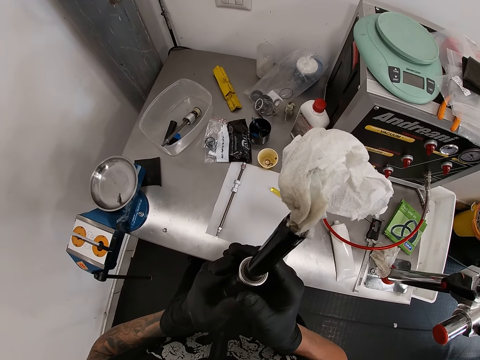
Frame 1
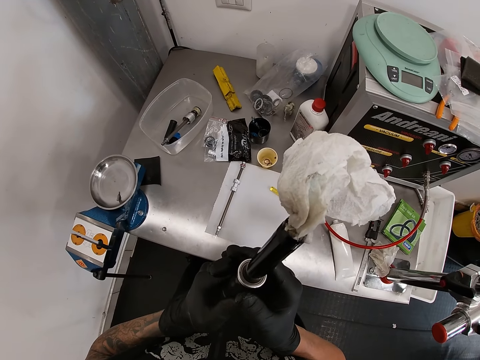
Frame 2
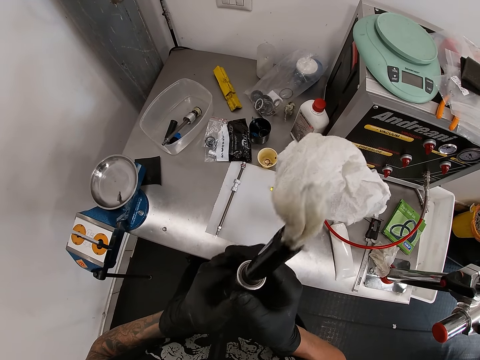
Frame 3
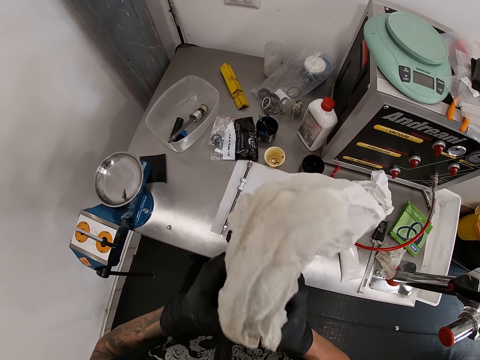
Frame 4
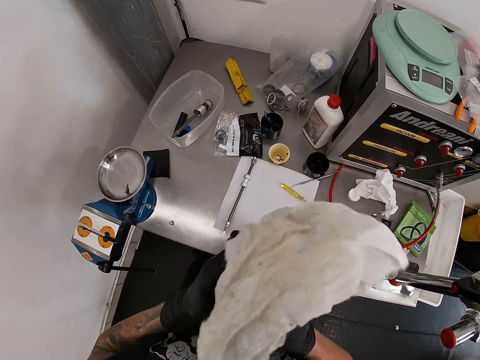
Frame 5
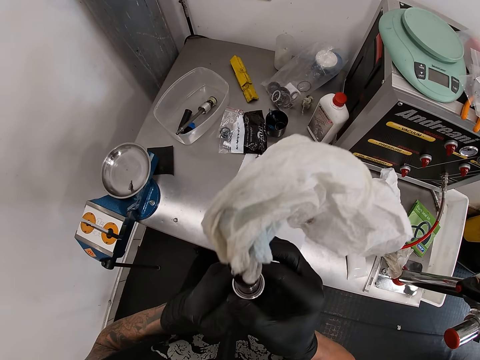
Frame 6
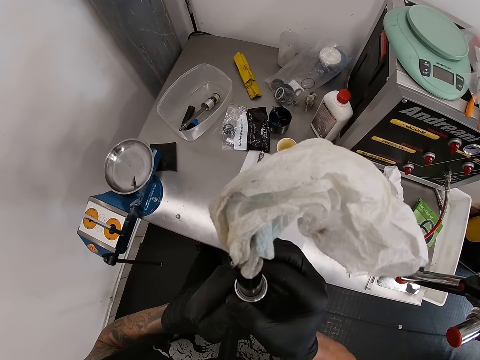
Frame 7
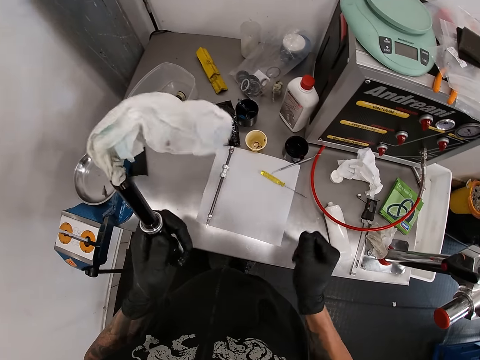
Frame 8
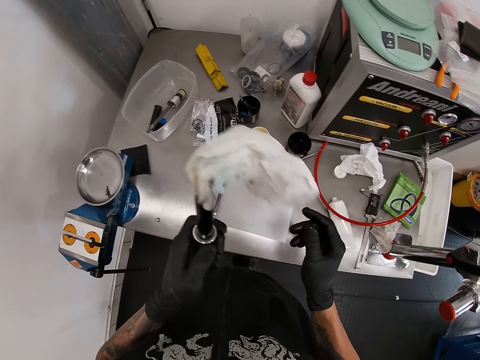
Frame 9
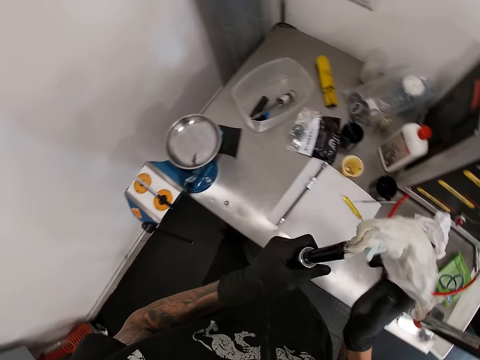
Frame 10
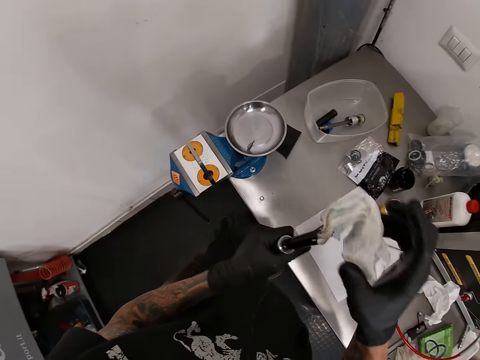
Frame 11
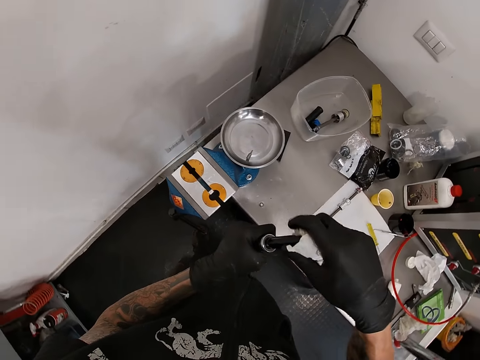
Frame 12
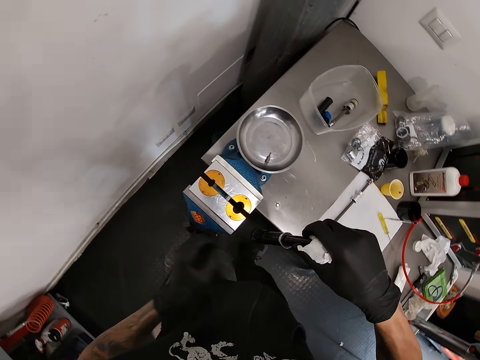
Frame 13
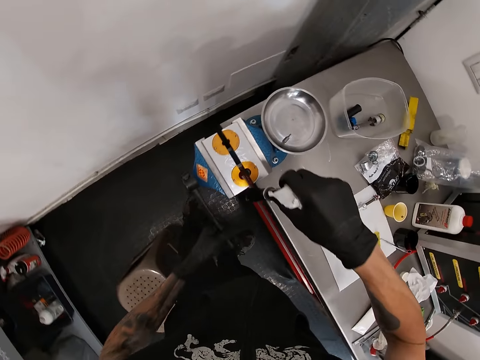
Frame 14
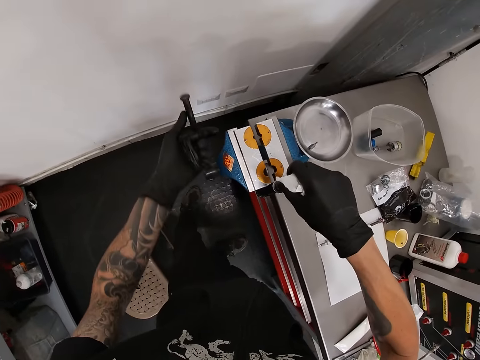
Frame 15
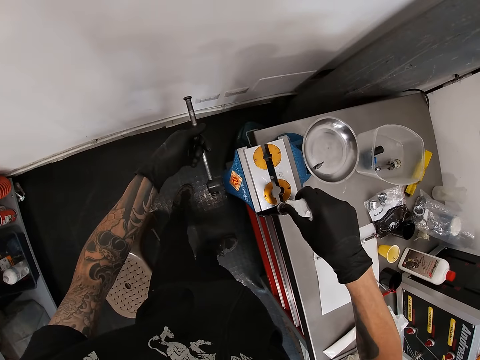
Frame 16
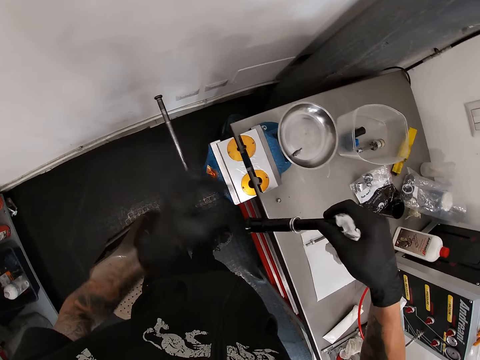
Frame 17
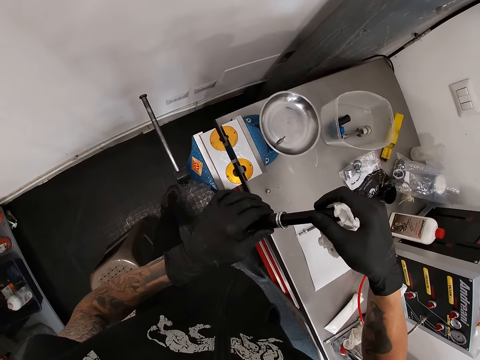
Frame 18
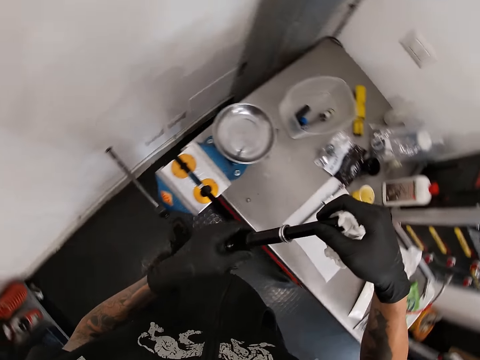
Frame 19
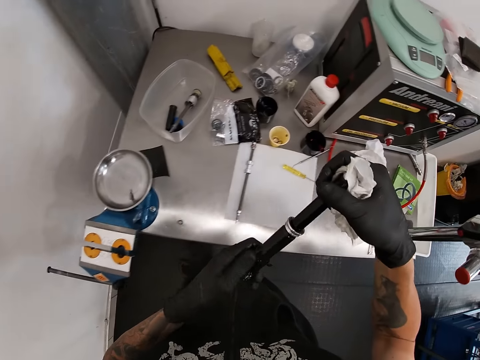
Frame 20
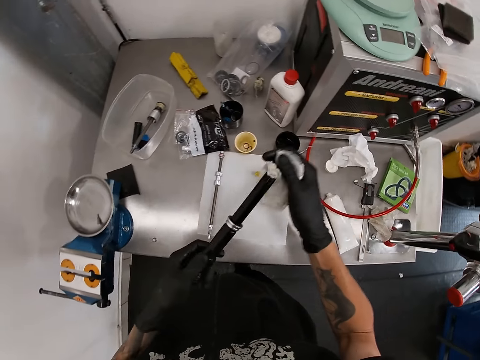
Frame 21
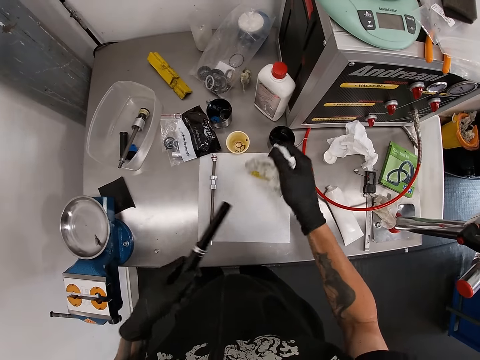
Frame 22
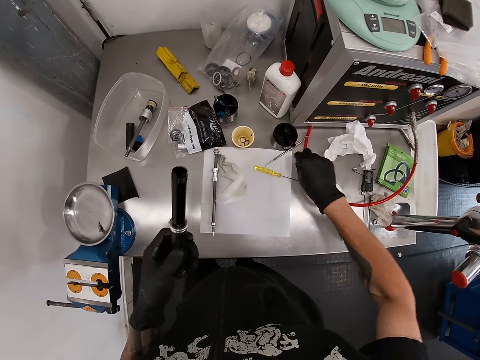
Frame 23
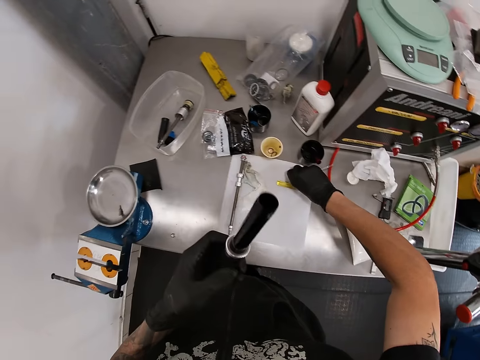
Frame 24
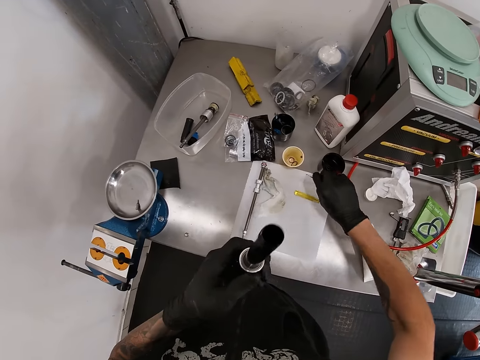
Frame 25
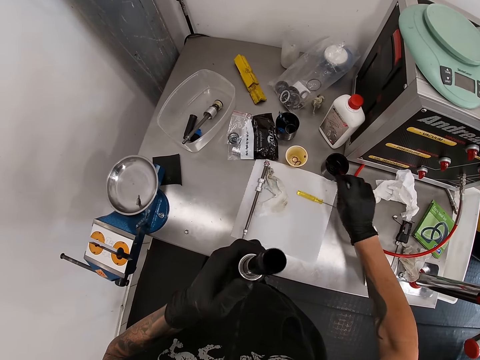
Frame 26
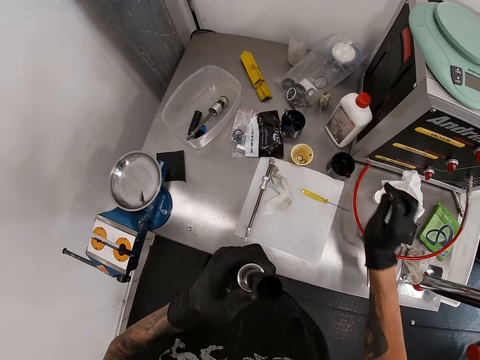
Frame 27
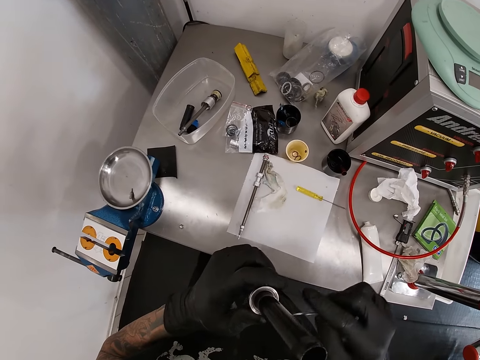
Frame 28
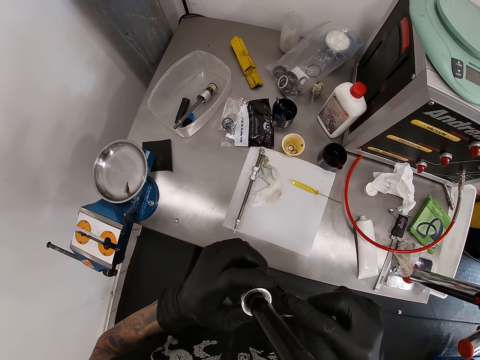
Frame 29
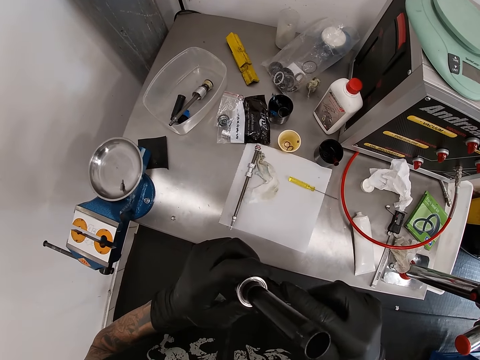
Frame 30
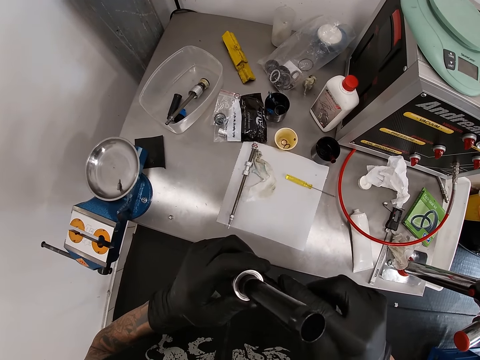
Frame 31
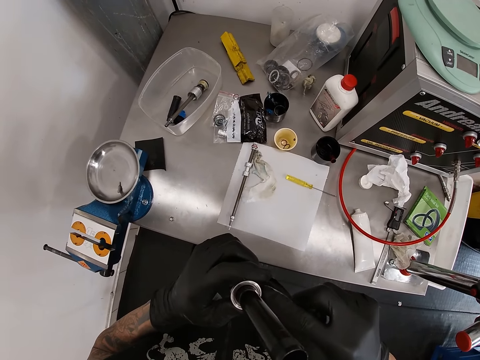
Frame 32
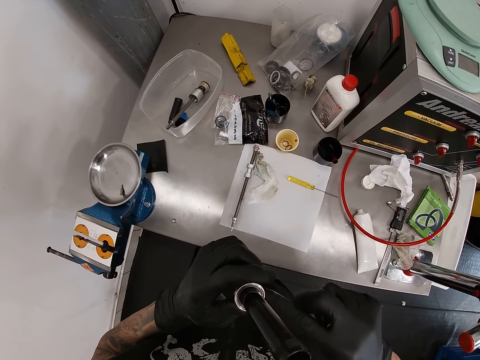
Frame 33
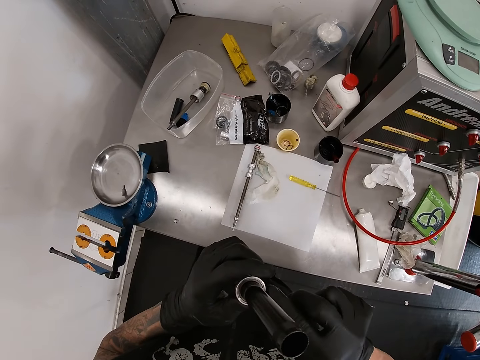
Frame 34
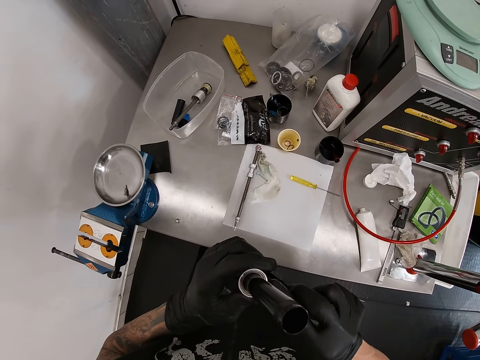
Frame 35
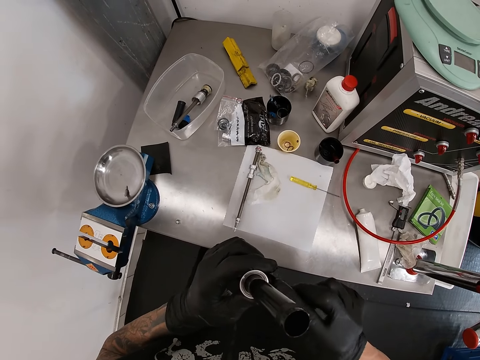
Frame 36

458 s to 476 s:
The camera wearer moves the right hand over the table. He holds the paper. He rolls the handle of the table clamp with his left hand. He moves the suspension shock pump close to the table clamp with his right hand. He adjusts the suspension shock pump with both hands. He holds the pipe. He removes the tissue from the suspension shock pump with his right hand and throws the tissue on the table with his right hand. He picks up the needle or hook from the table with his right hand. He presses the needle against the suspension shock pump with his right hand. He removes the metal with the hook.

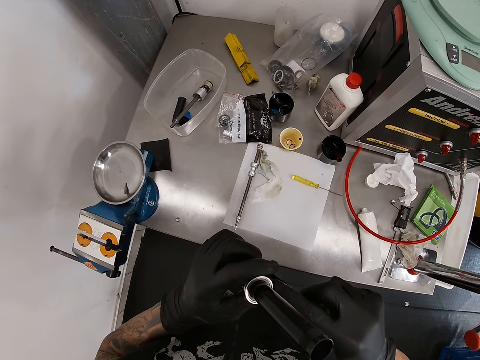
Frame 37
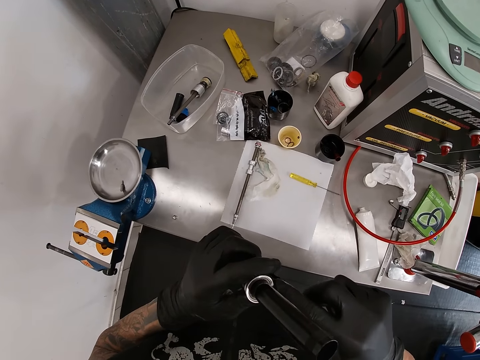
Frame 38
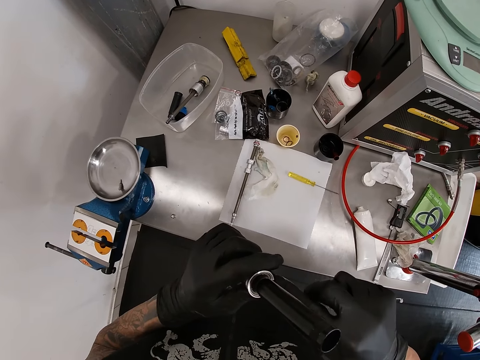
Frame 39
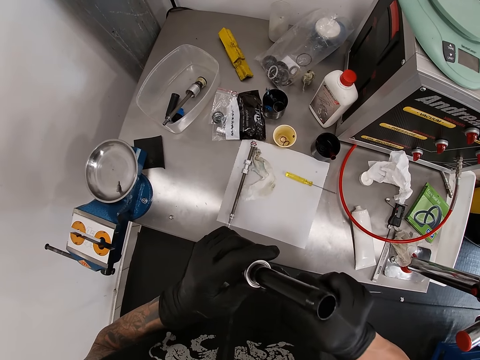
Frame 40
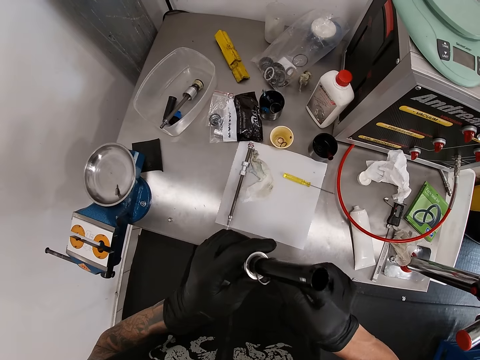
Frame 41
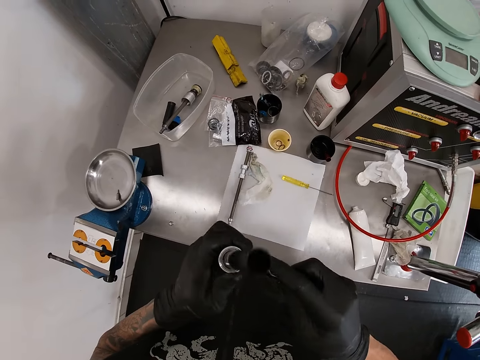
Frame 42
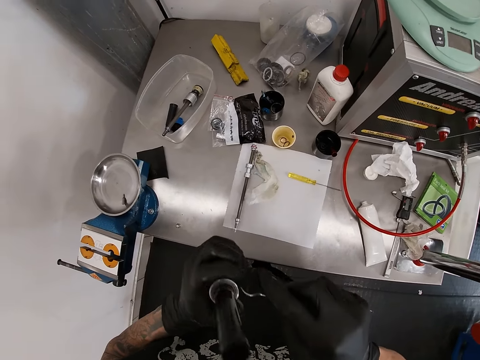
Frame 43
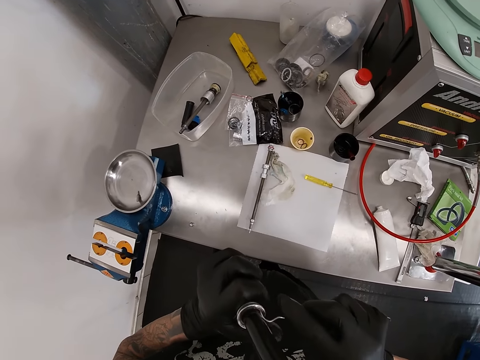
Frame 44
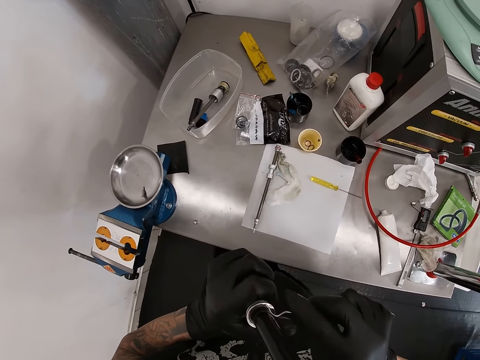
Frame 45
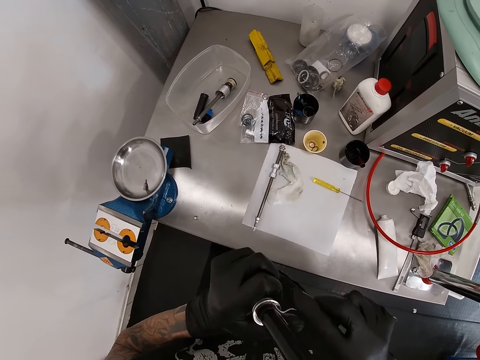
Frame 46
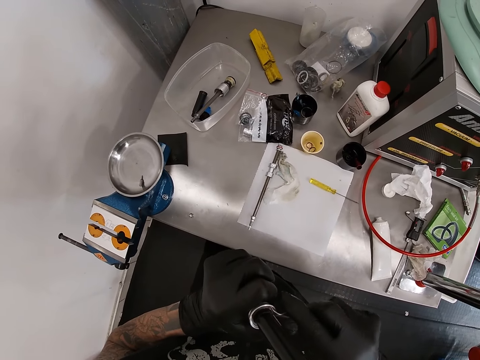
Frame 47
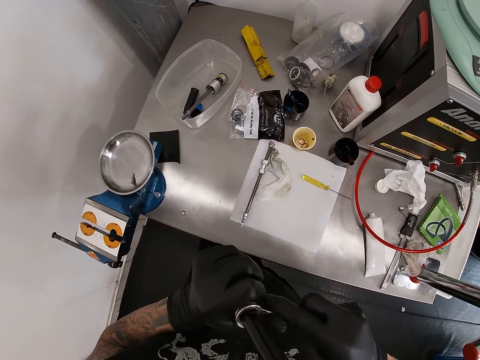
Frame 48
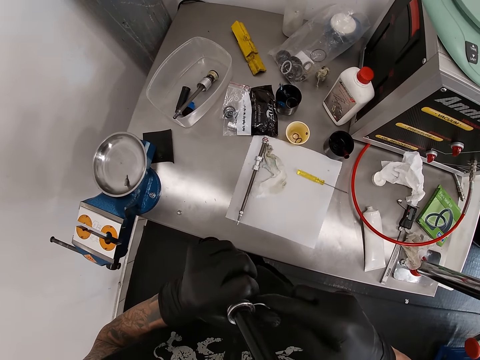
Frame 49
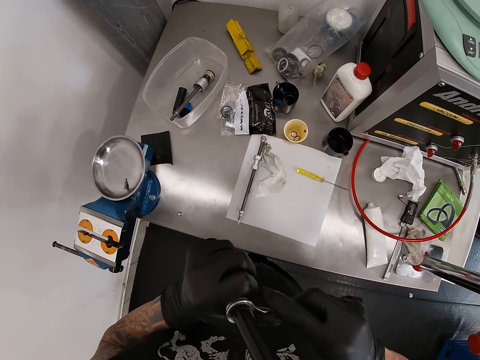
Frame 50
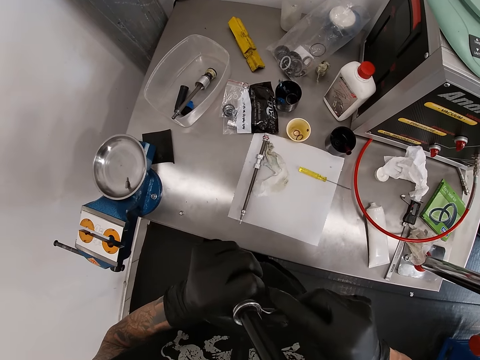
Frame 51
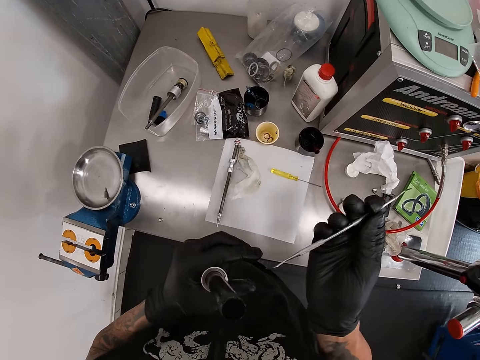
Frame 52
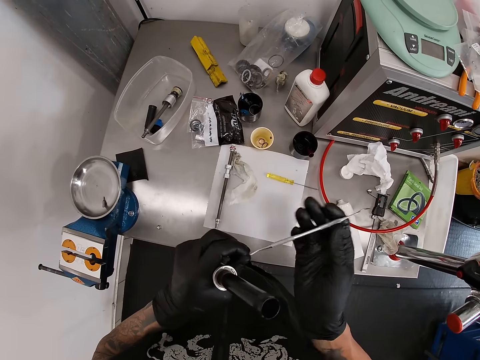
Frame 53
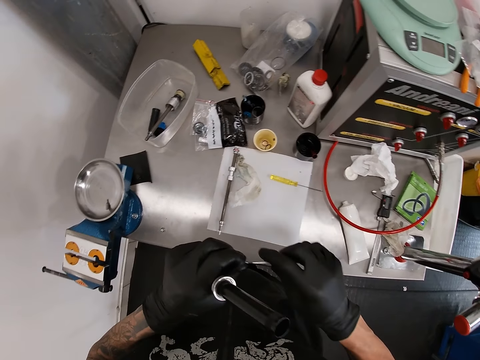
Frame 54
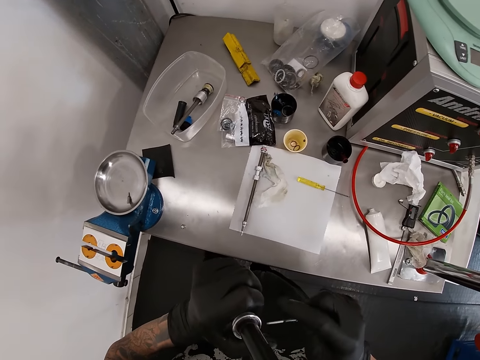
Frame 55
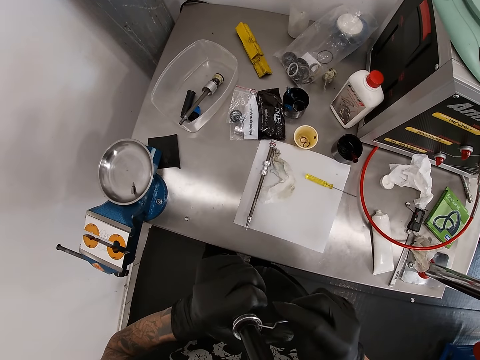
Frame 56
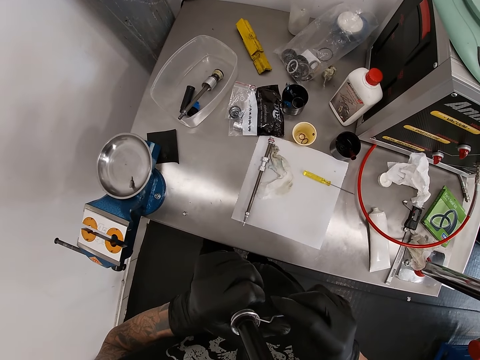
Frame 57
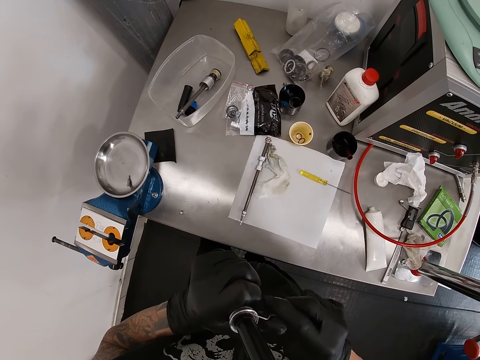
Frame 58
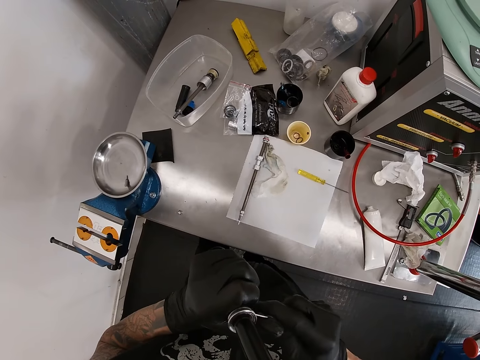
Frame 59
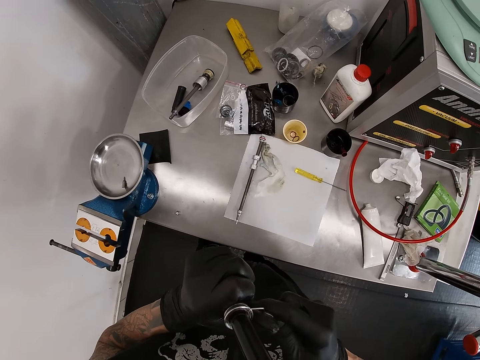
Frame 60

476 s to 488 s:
The camera wearer turns the needle or hook to its other side with his right hand. He presses the needle against the suspension shock pump with his right hand. He removes the metal with the hook.
